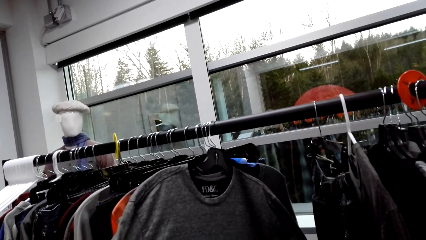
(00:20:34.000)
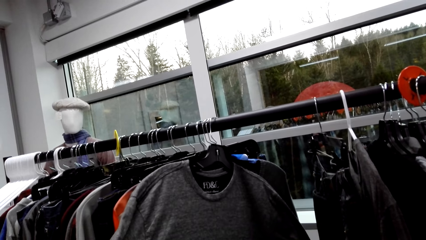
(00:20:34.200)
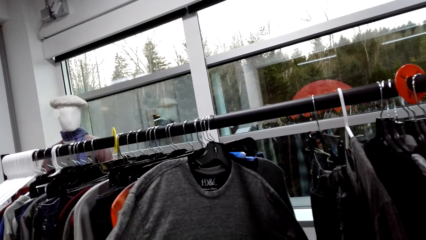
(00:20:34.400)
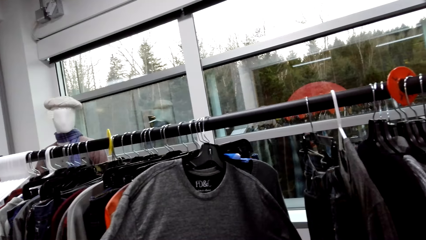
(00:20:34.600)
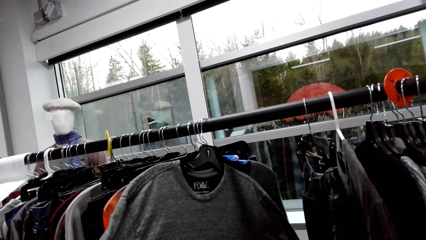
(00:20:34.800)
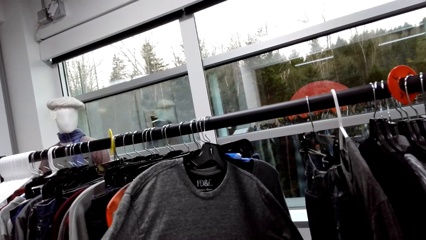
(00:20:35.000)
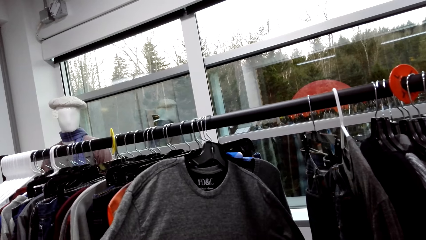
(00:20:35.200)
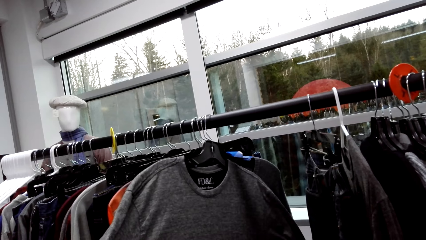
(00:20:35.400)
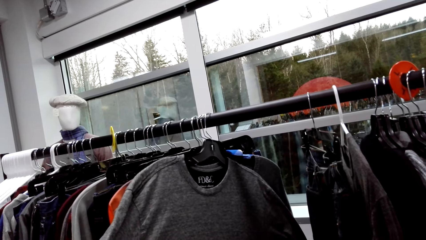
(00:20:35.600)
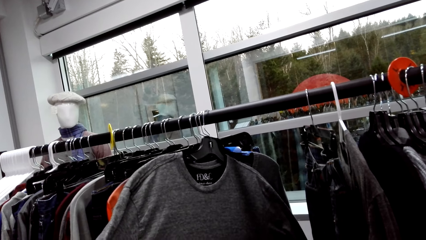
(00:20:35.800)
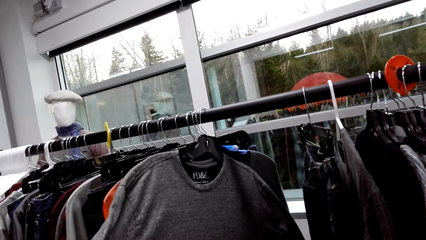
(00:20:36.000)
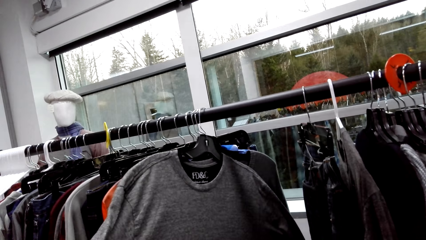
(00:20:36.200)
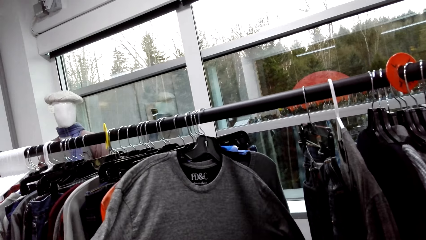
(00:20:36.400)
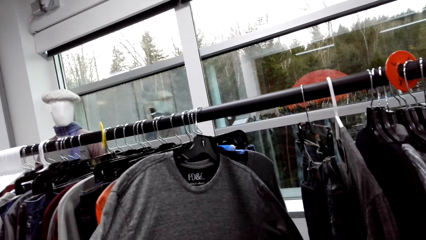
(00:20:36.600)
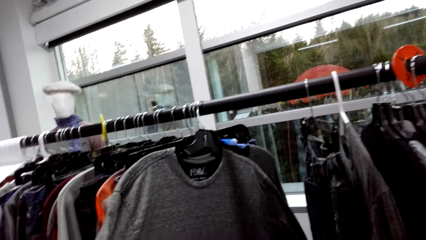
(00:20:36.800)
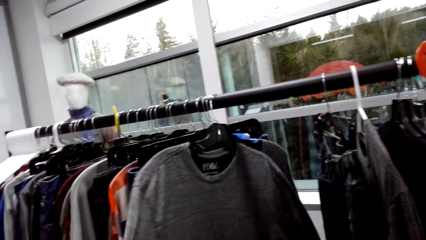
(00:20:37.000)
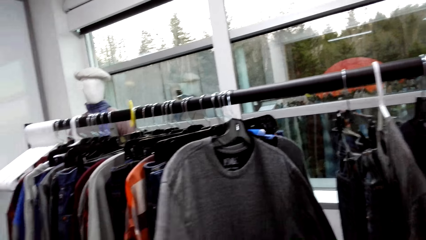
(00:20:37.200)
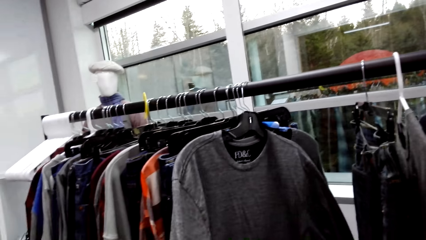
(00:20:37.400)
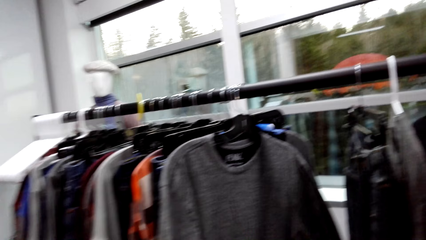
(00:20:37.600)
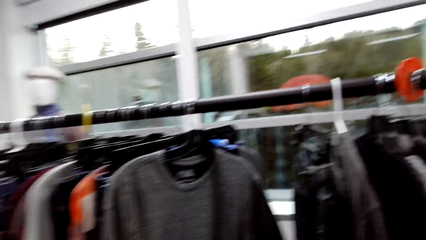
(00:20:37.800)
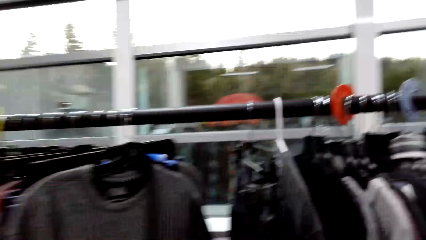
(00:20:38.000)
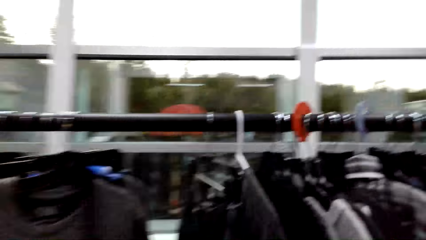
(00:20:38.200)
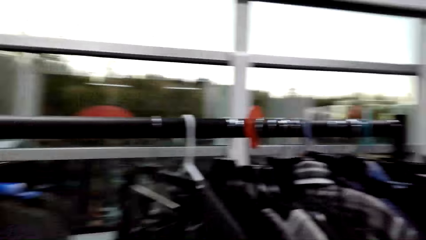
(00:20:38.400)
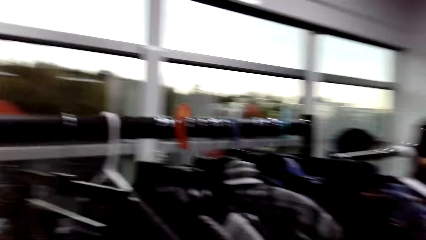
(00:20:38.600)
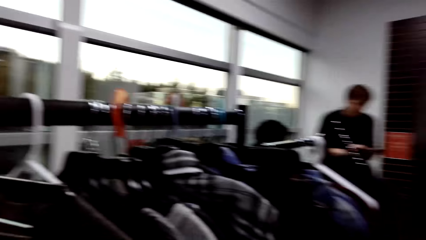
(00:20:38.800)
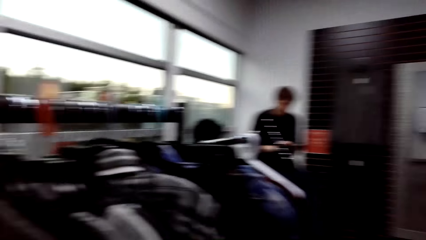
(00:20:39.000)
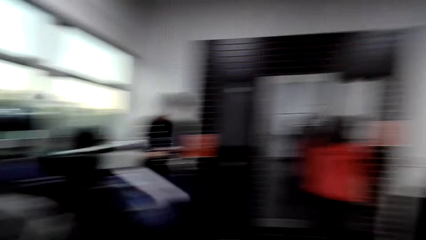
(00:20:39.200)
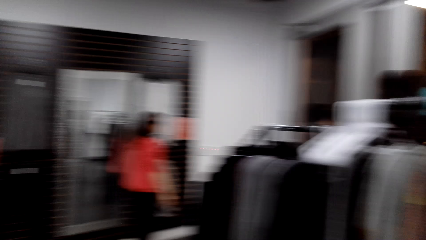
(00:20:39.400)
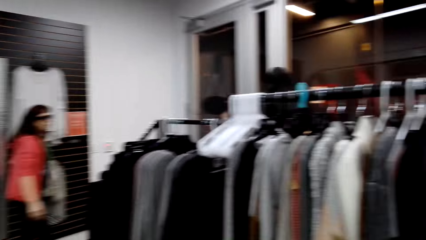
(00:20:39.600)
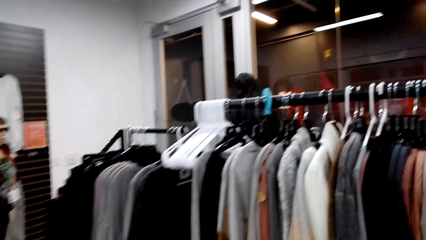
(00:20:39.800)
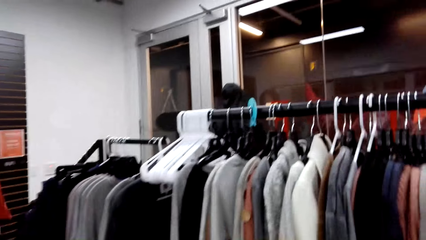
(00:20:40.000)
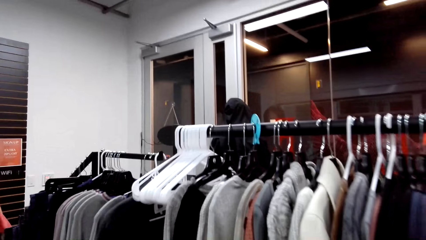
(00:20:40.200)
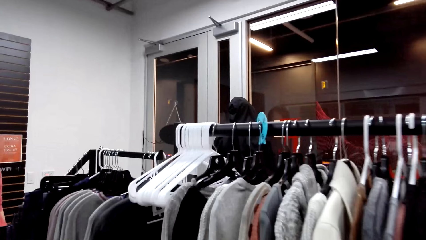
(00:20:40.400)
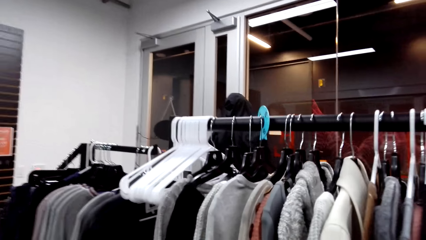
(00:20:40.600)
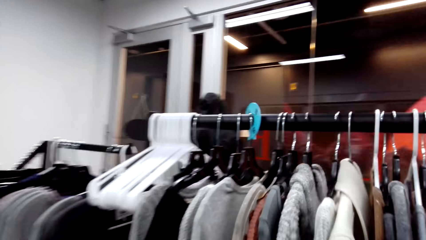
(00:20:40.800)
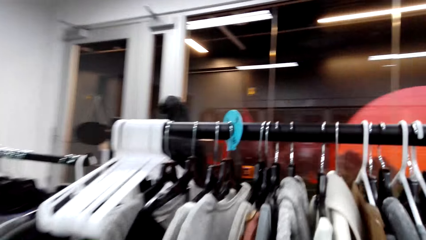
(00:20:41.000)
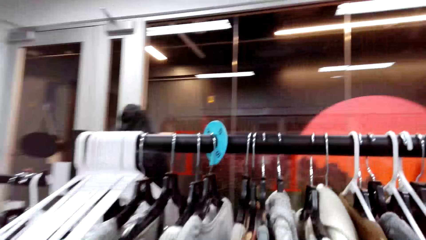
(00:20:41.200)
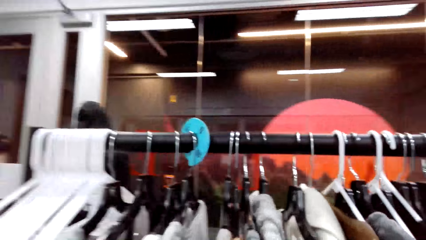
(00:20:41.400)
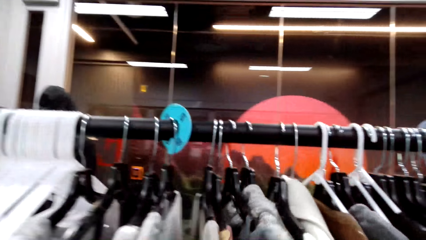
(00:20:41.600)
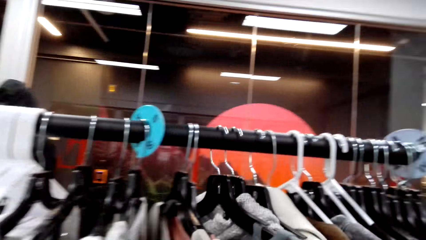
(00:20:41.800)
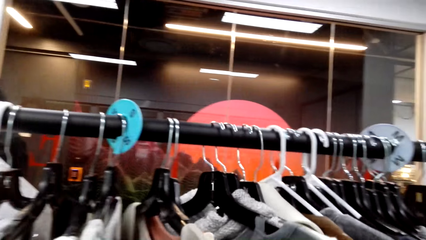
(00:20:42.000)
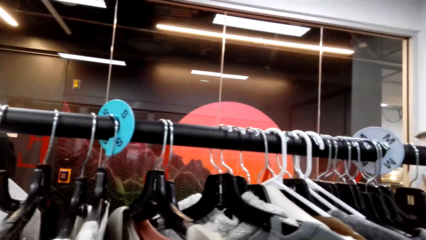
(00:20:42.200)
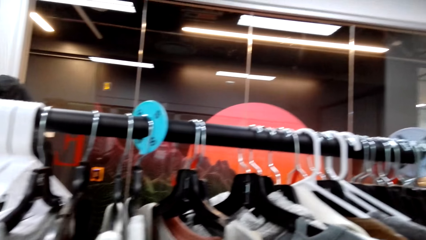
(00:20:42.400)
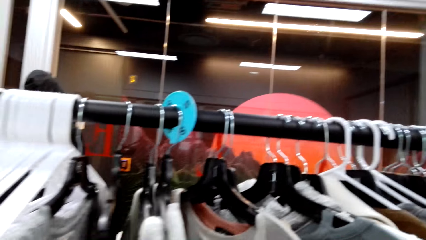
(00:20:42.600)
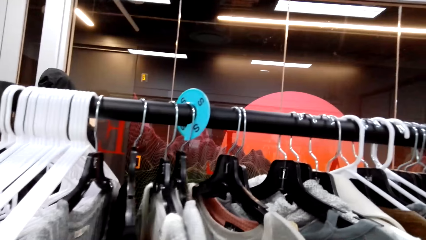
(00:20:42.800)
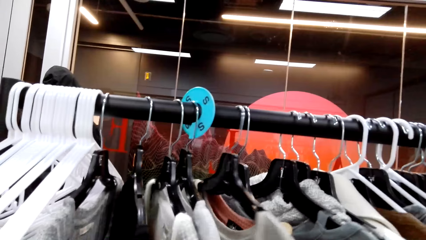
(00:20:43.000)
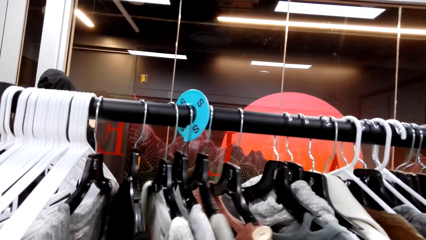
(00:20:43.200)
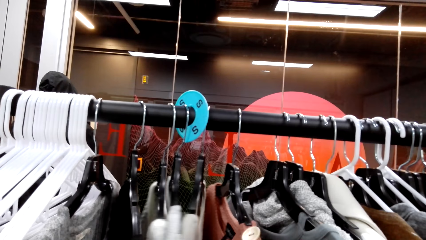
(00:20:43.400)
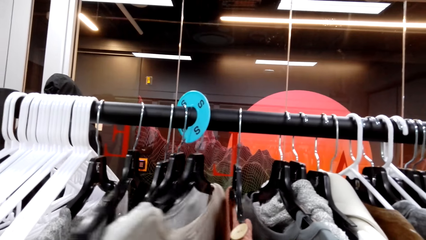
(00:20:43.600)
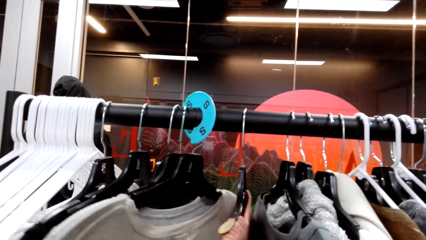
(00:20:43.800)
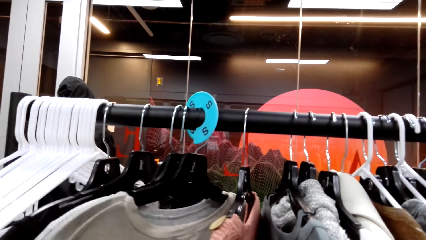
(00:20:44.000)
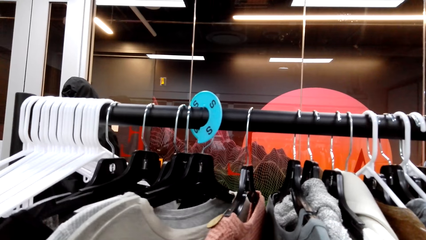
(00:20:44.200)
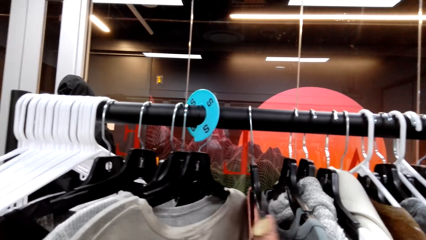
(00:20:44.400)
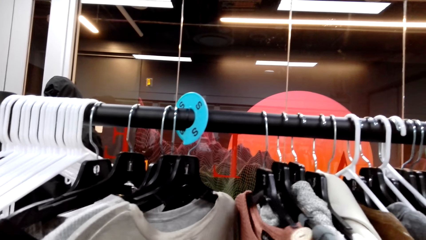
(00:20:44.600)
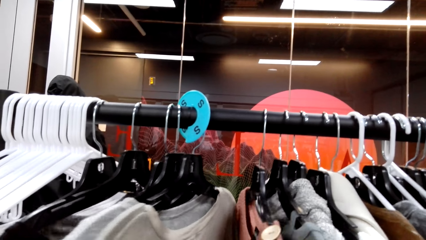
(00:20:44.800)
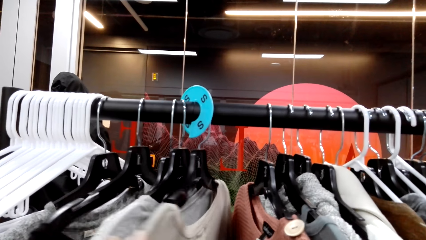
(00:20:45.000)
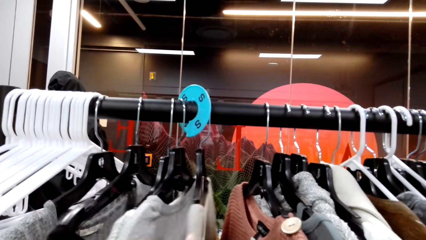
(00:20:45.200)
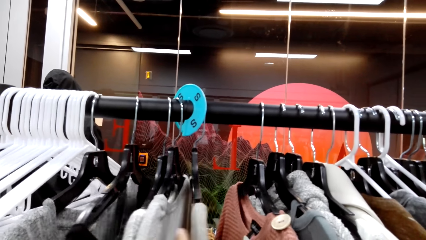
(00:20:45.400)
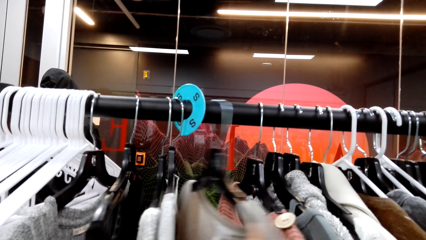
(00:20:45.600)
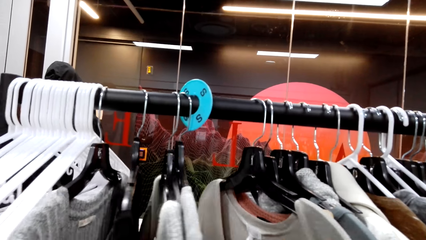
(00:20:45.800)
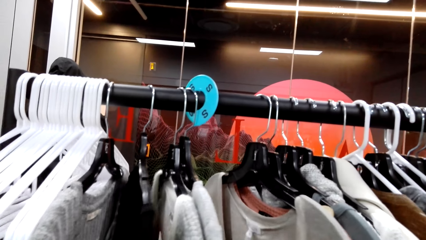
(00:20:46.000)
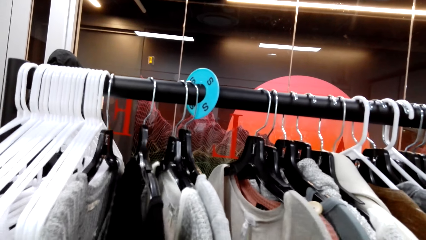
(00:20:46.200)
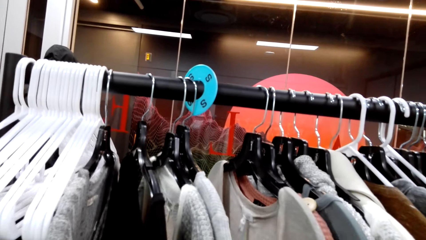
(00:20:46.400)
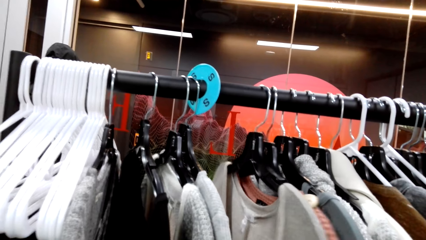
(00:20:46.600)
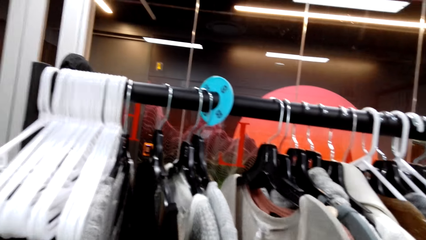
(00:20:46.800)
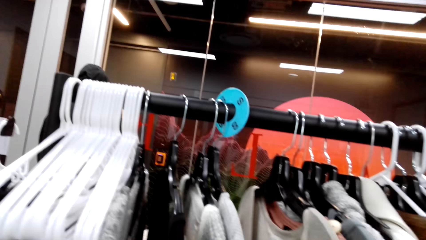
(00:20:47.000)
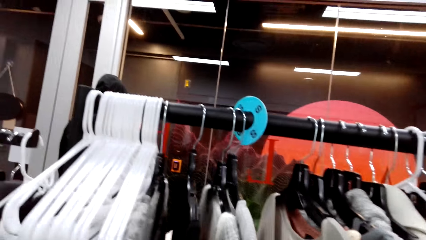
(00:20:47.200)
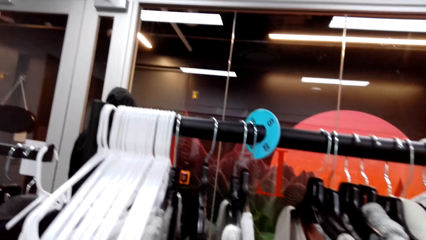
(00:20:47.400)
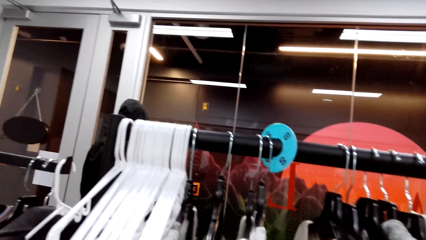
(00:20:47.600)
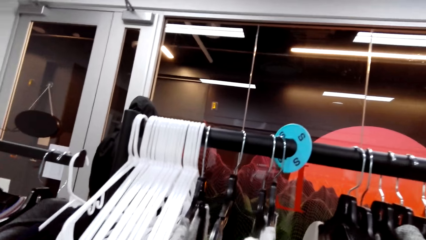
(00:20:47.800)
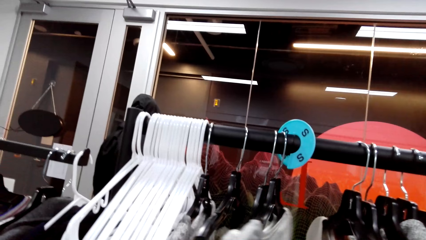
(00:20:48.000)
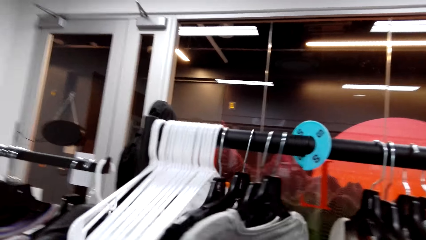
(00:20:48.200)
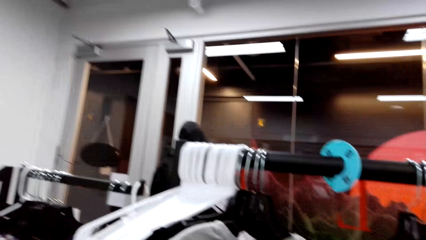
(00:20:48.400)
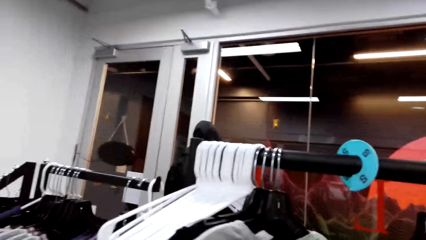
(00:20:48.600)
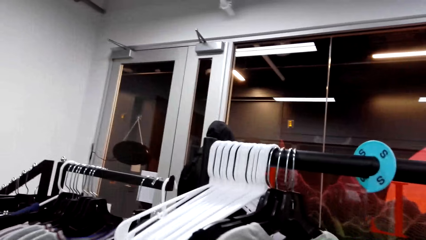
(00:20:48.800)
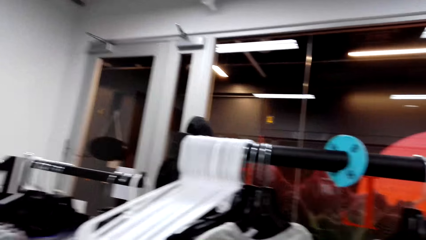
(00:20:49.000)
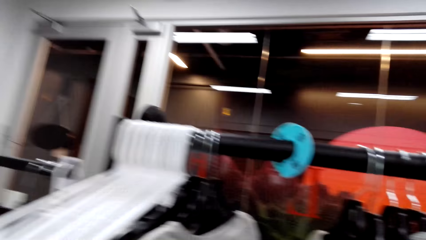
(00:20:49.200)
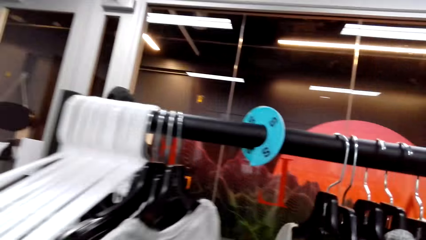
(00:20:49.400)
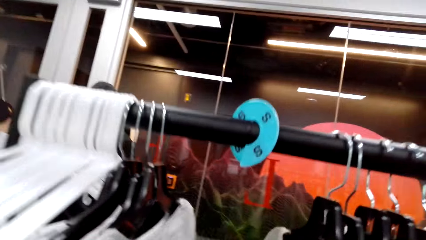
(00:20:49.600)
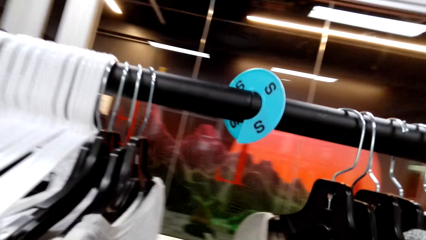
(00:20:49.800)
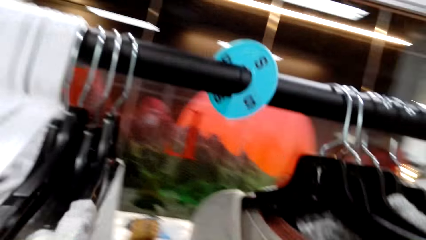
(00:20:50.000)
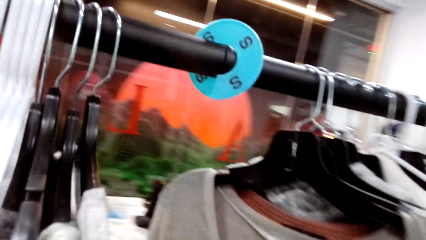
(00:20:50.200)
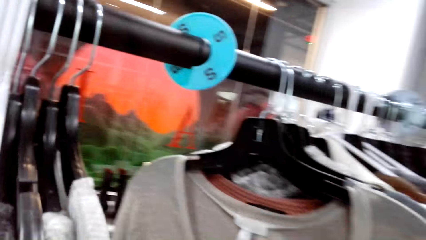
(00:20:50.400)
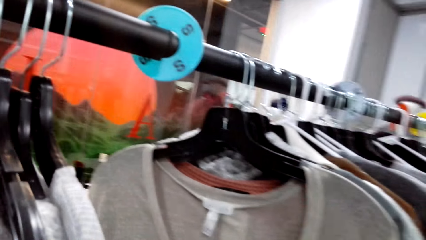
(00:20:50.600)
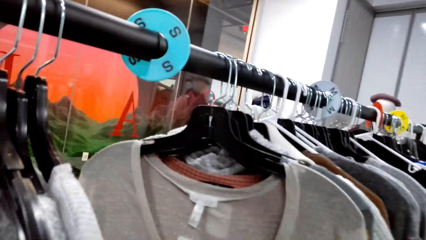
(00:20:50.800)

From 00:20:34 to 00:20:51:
The camera wearer turns. They walk. They look at the clothes on the clothing rack. They move the clothes.
